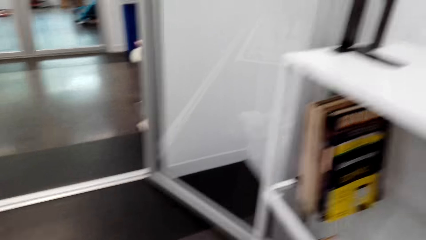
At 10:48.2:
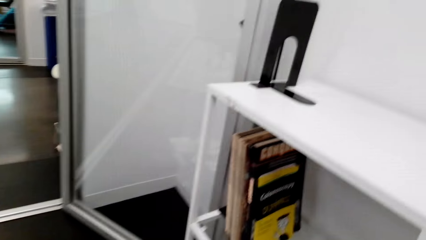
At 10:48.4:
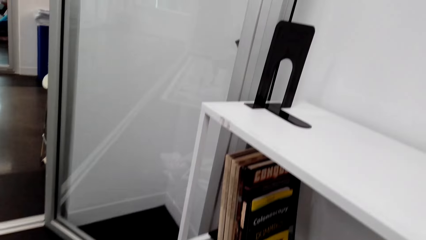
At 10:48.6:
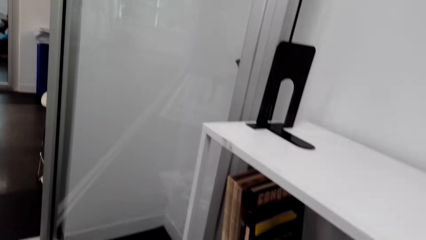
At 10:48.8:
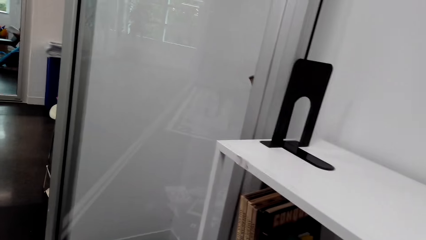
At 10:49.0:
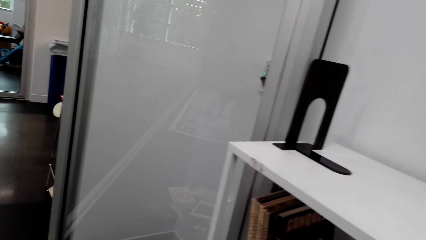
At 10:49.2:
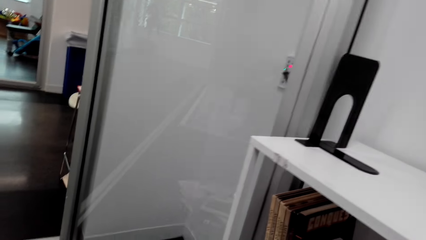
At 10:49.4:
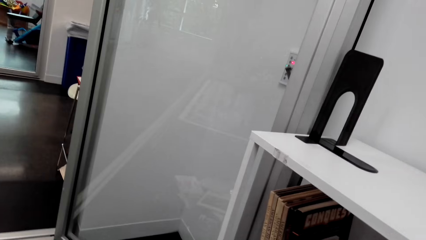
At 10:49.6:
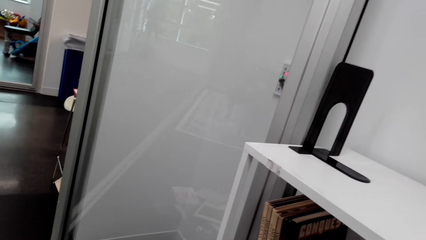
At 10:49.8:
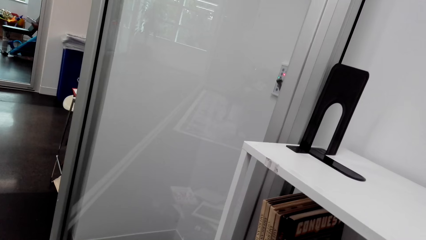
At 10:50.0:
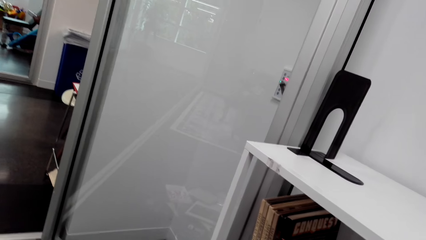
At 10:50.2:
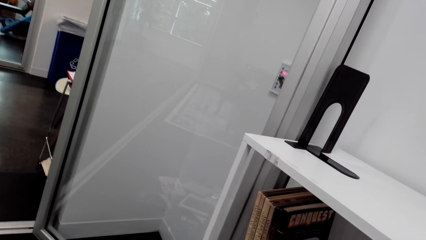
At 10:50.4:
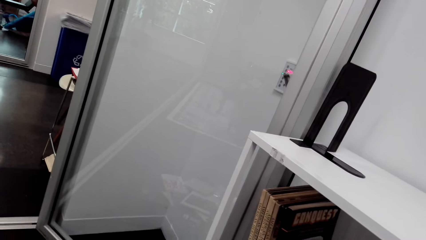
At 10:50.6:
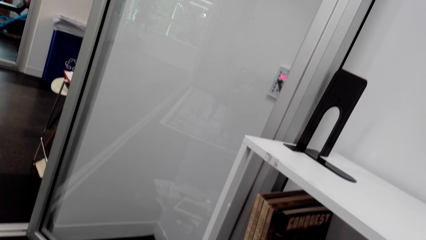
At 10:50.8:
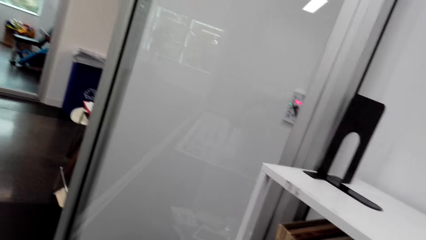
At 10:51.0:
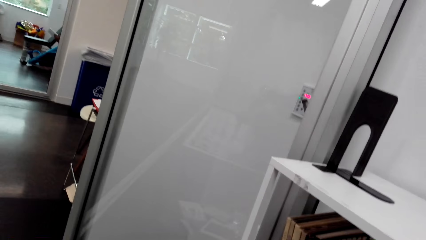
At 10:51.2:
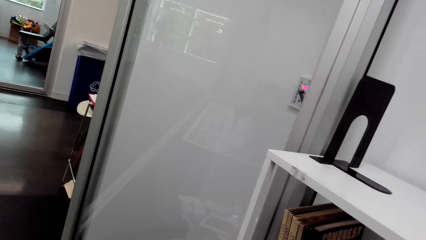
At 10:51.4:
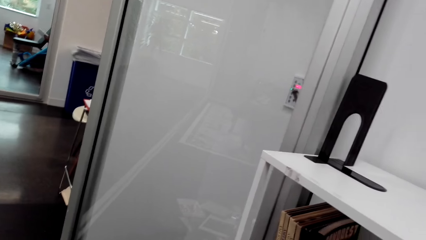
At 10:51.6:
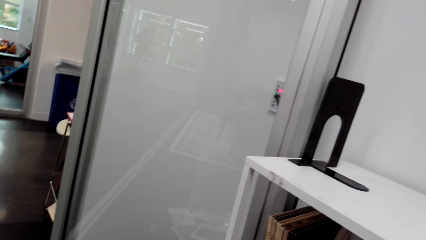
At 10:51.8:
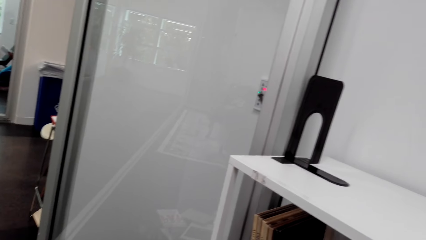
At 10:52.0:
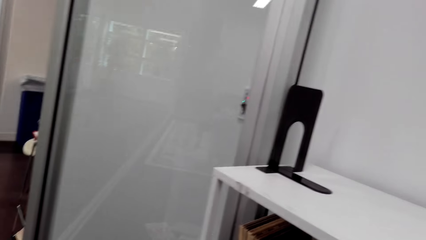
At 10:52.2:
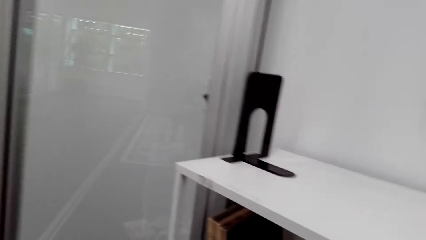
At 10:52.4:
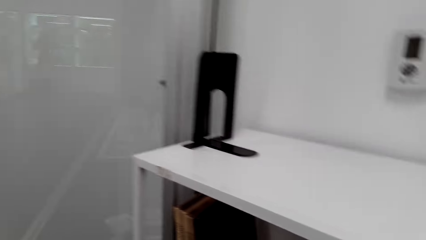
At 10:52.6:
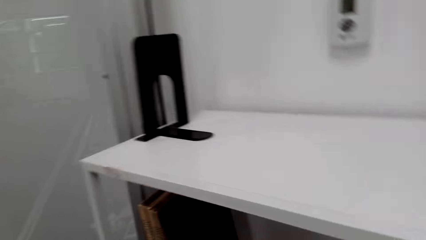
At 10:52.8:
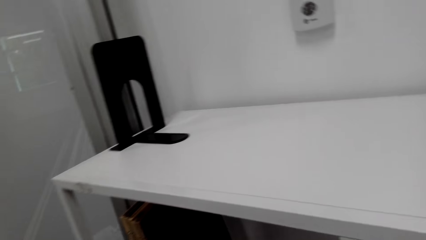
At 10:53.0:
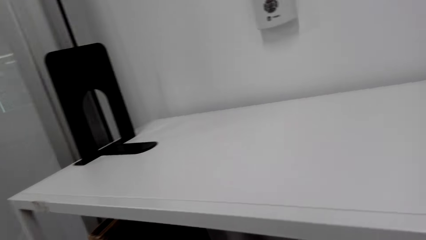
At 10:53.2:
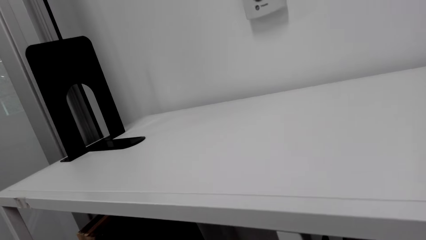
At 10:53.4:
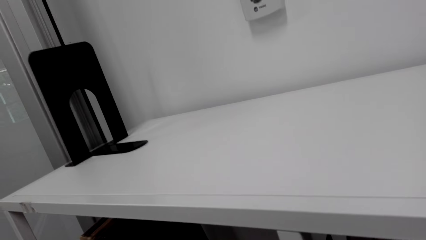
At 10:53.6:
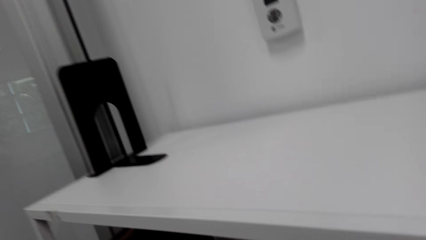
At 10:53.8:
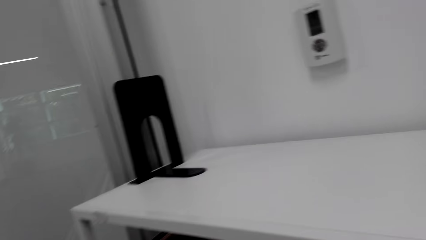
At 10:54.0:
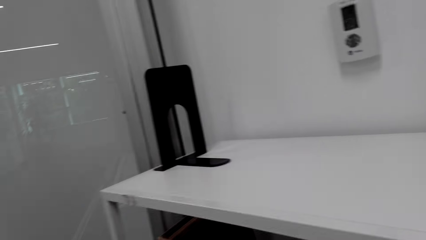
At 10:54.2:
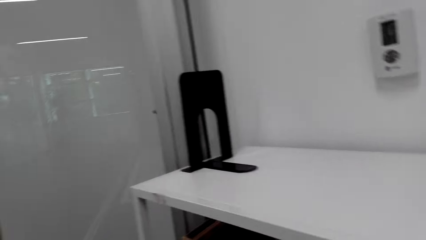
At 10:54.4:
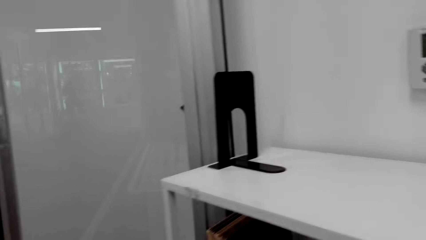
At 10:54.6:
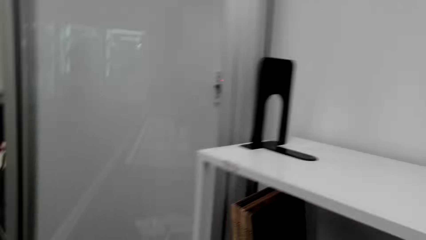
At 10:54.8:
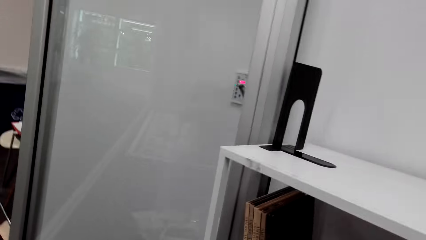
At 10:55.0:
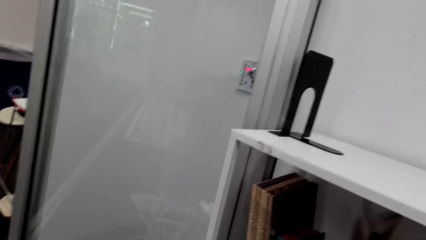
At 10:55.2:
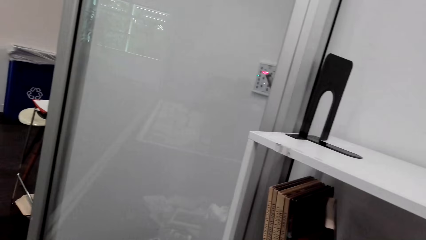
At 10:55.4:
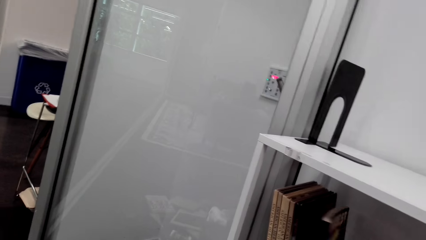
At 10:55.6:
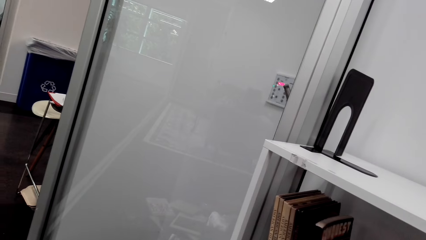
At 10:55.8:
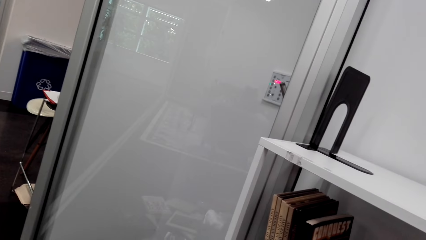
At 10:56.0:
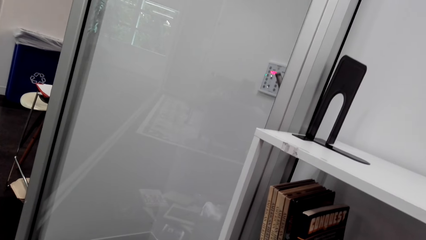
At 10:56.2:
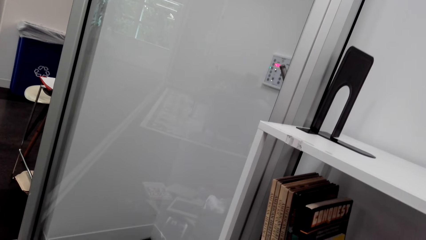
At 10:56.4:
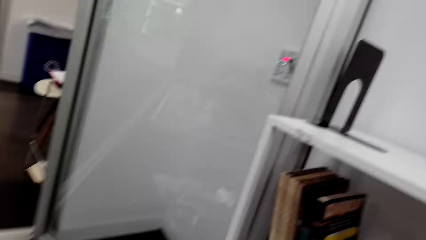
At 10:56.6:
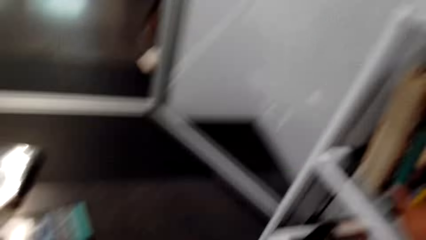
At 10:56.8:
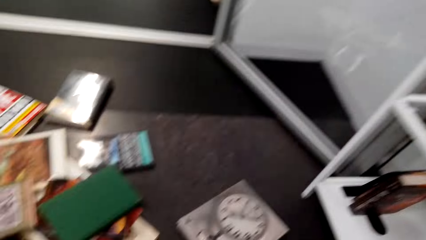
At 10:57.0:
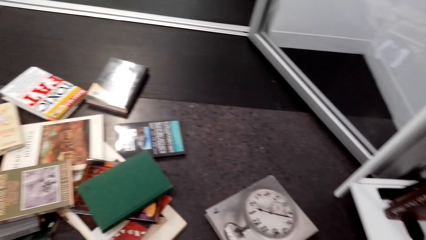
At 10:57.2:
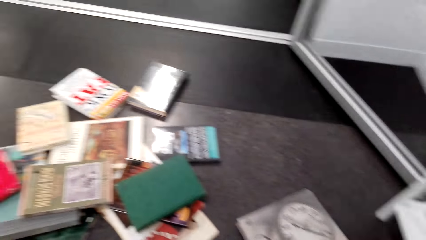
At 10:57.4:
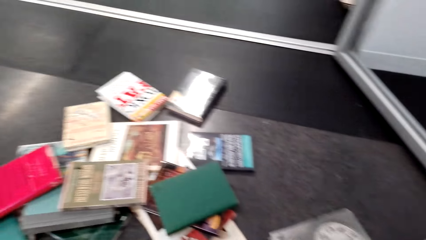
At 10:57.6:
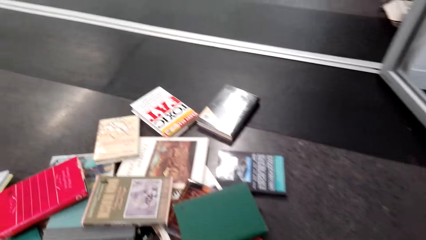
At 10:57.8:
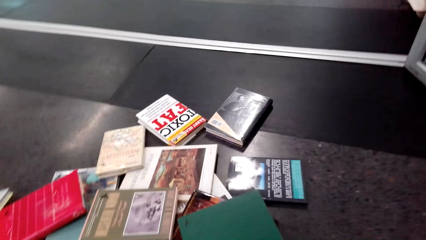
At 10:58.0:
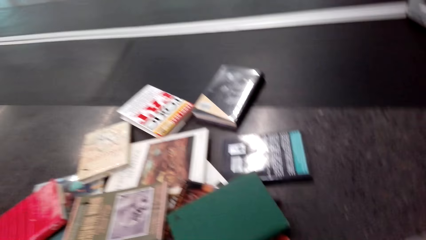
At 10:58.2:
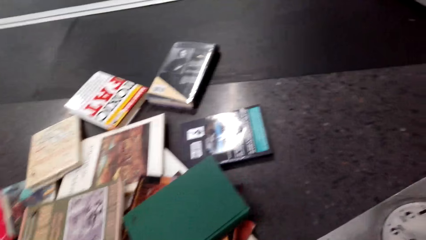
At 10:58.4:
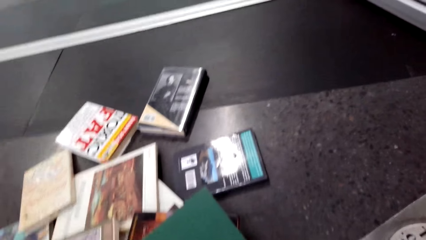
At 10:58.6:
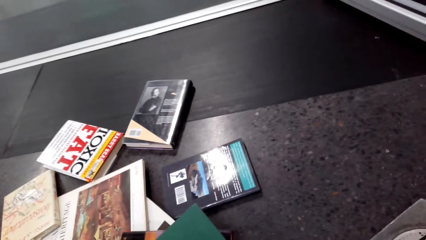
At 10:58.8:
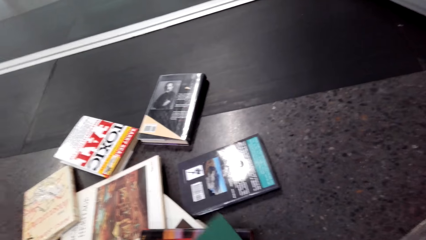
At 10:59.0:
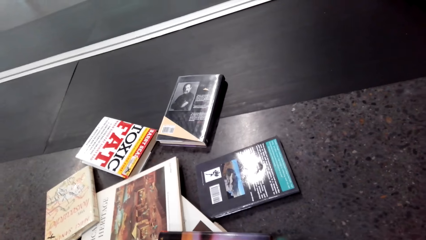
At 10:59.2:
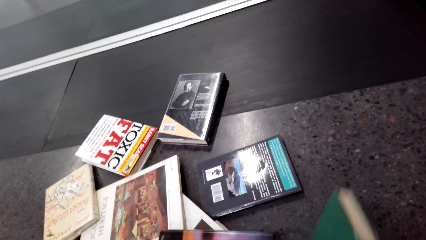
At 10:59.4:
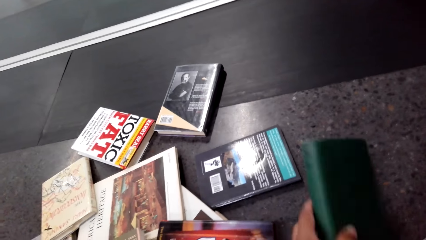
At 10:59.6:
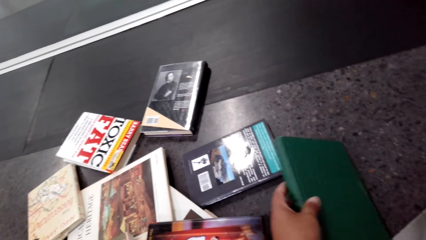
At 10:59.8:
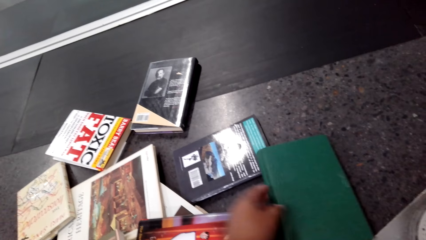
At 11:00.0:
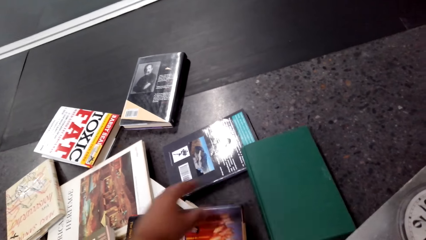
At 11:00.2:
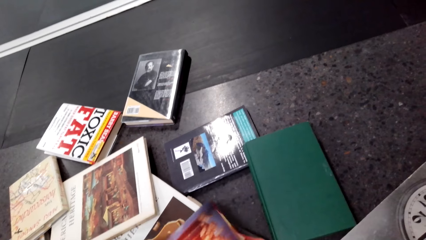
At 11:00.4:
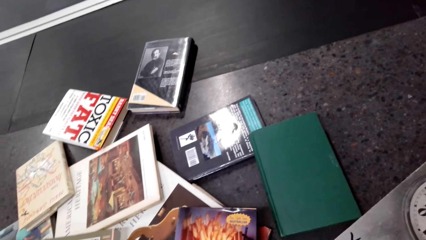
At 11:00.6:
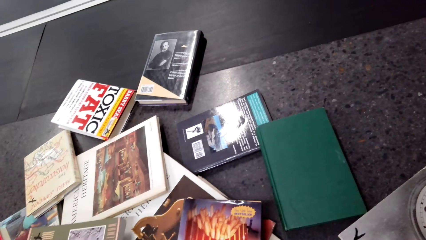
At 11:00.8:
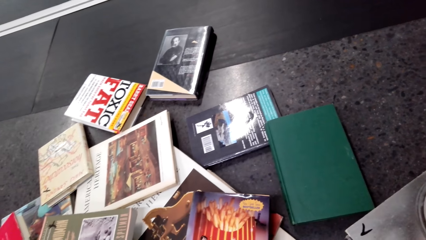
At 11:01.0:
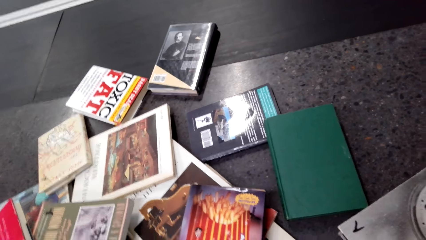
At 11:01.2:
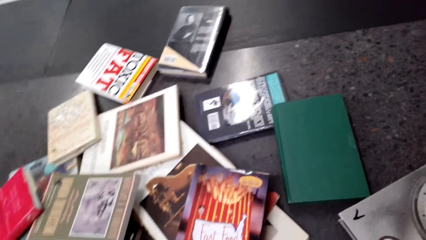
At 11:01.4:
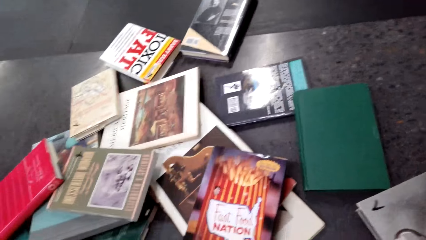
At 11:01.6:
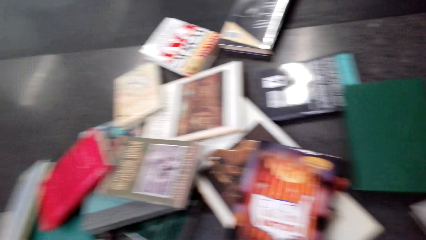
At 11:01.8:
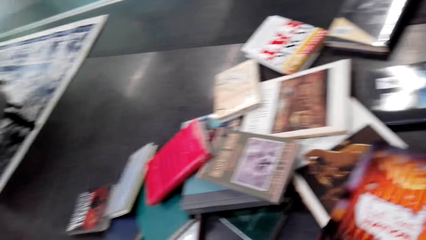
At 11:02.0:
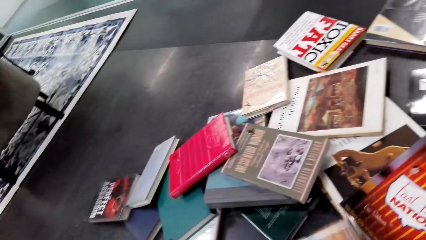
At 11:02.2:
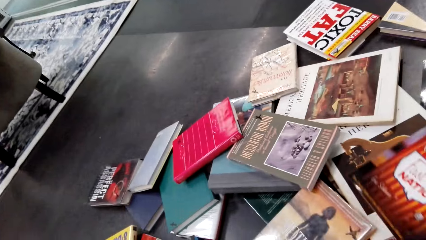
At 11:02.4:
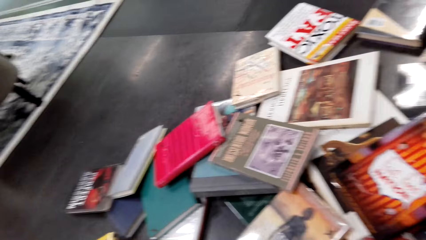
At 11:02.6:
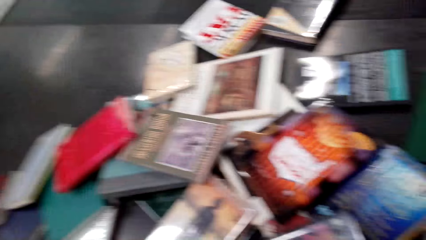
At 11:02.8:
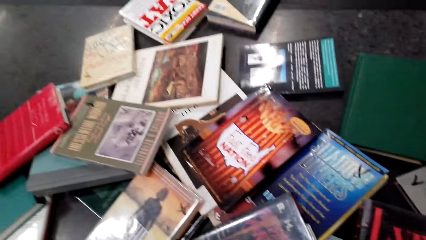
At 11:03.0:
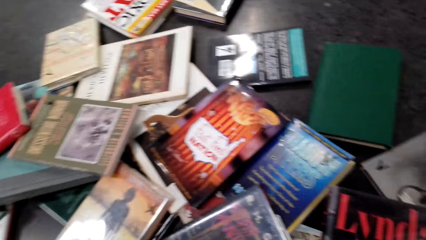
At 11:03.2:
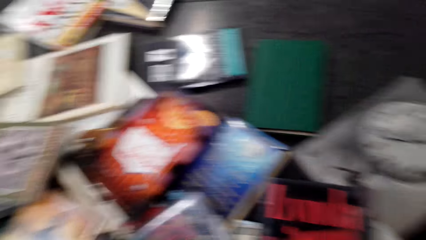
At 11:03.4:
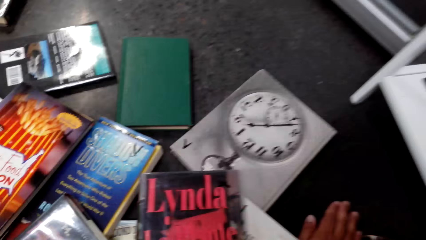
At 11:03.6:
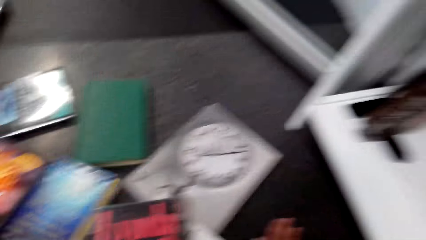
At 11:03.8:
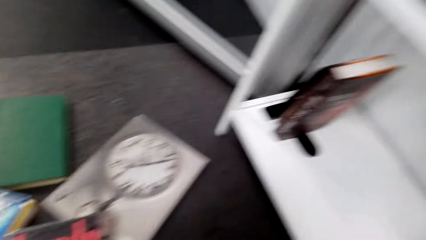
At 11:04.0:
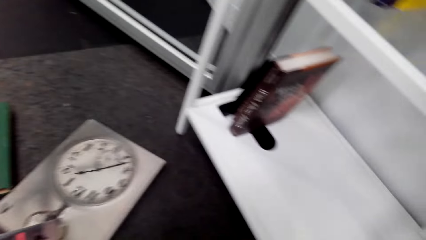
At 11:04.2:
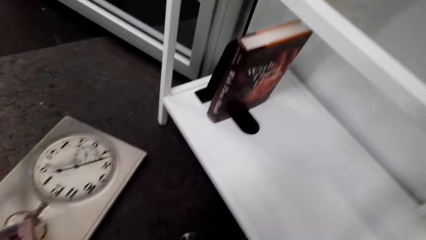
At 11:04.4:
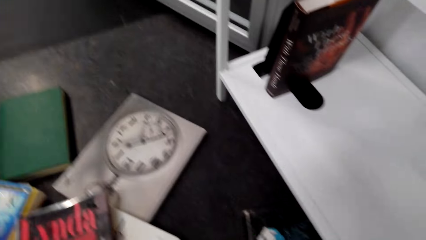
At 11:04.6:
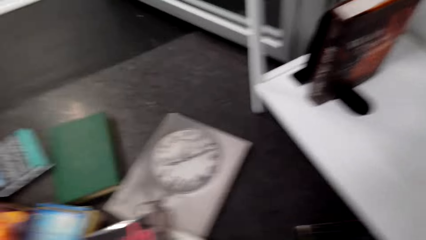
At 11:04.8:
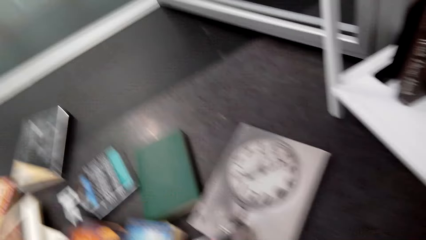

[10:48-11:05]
The camera wearer looks around. They pick a book. They drop the book on the floor. They push the books on the floor.
